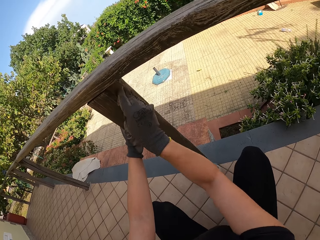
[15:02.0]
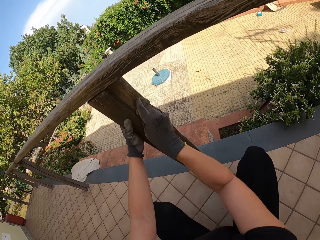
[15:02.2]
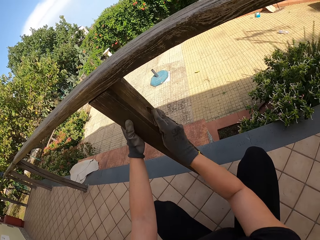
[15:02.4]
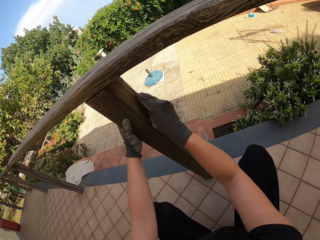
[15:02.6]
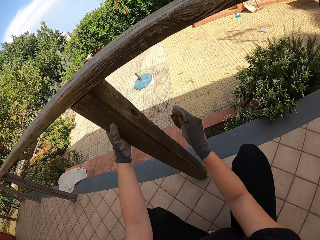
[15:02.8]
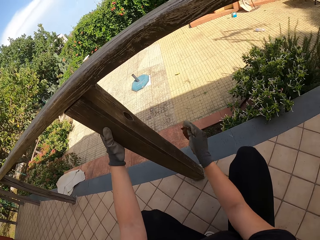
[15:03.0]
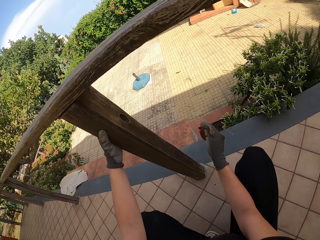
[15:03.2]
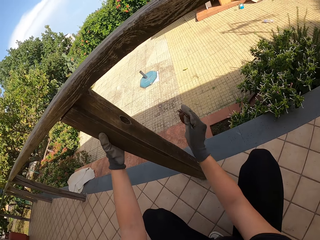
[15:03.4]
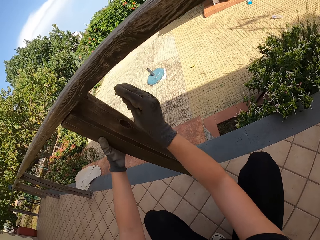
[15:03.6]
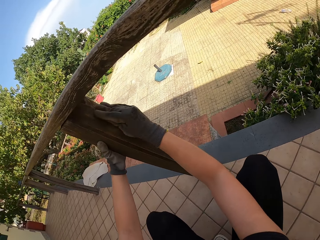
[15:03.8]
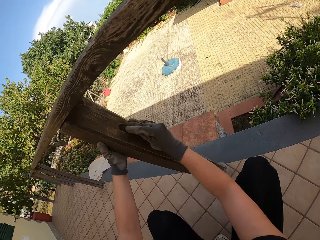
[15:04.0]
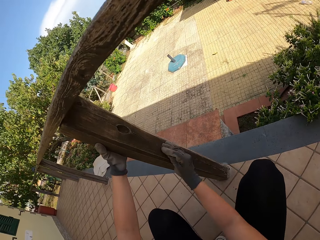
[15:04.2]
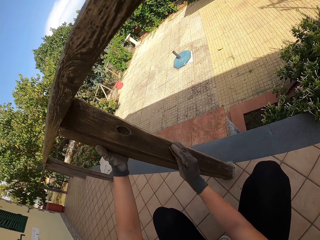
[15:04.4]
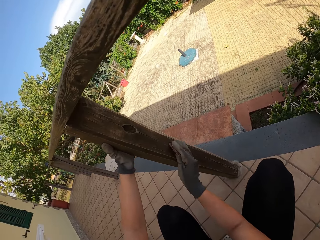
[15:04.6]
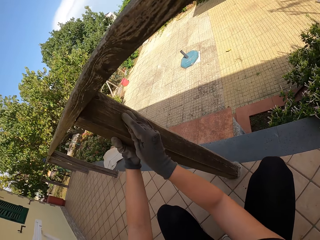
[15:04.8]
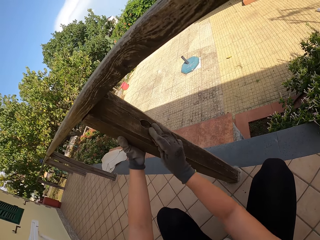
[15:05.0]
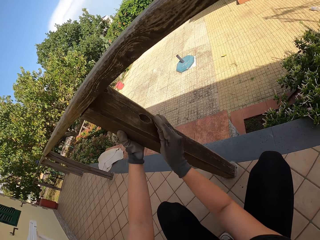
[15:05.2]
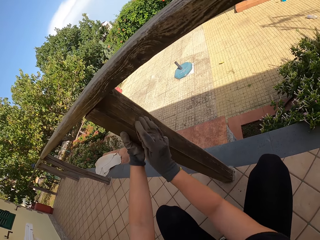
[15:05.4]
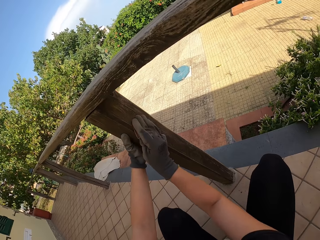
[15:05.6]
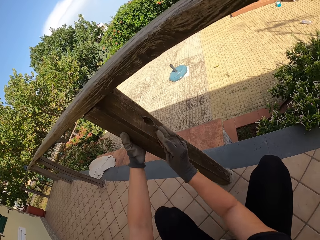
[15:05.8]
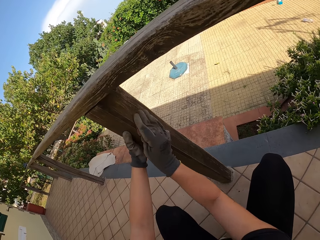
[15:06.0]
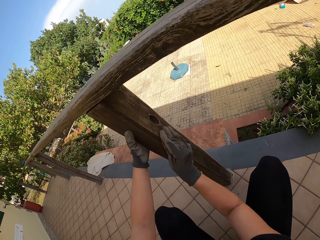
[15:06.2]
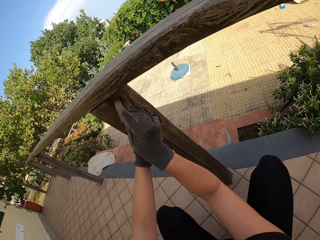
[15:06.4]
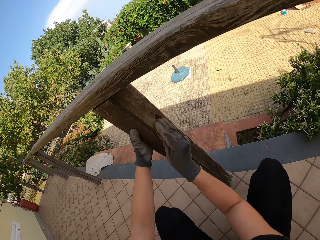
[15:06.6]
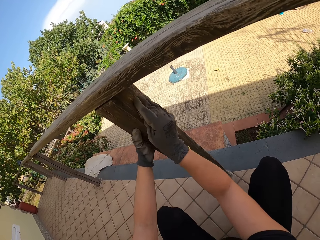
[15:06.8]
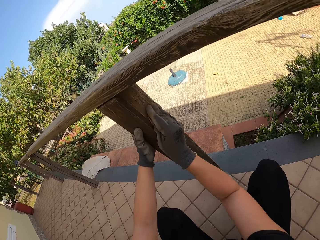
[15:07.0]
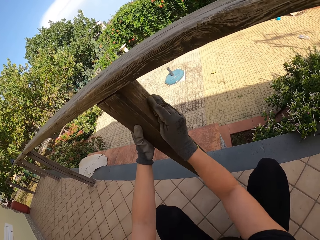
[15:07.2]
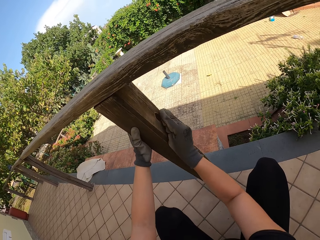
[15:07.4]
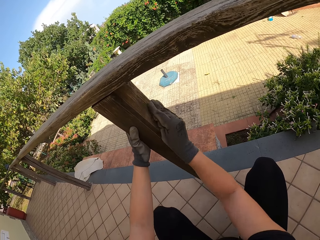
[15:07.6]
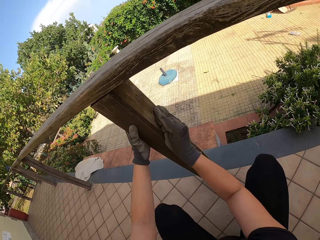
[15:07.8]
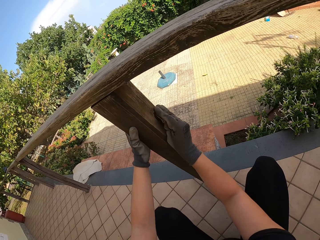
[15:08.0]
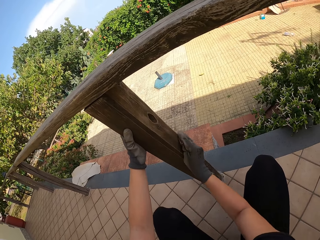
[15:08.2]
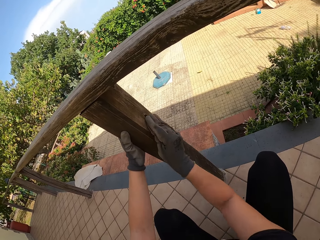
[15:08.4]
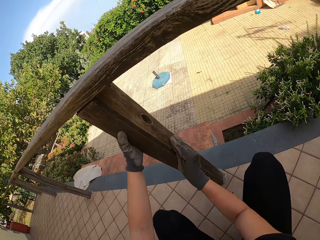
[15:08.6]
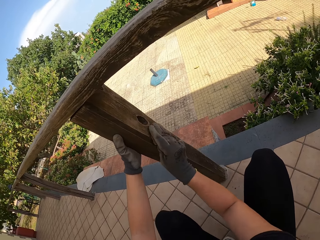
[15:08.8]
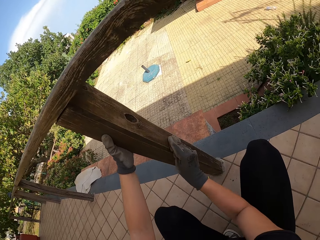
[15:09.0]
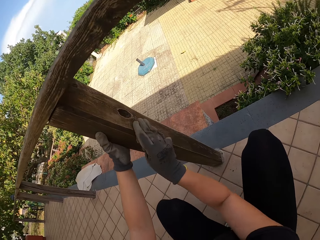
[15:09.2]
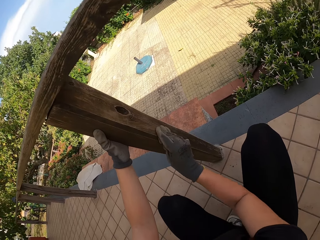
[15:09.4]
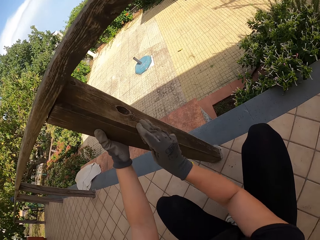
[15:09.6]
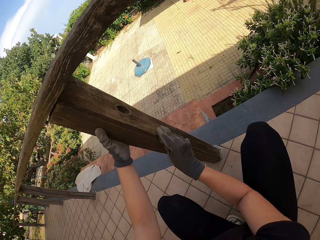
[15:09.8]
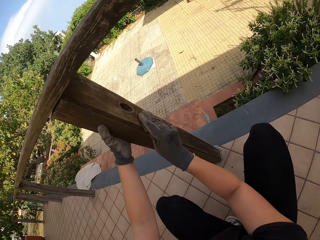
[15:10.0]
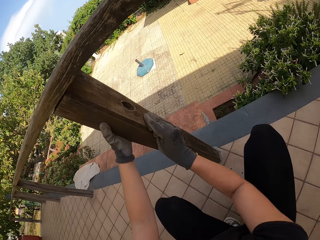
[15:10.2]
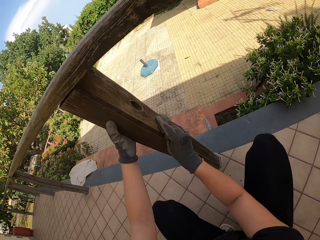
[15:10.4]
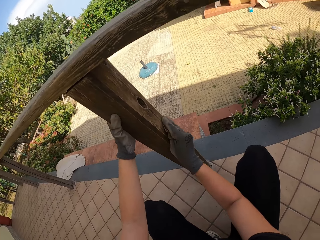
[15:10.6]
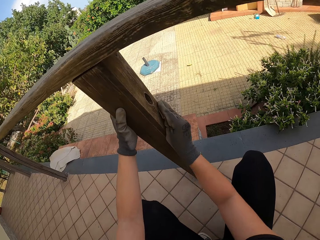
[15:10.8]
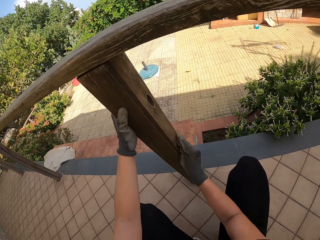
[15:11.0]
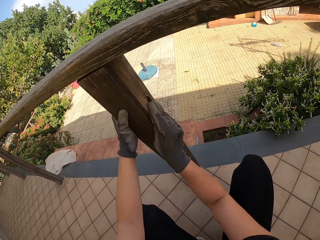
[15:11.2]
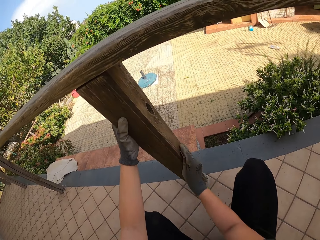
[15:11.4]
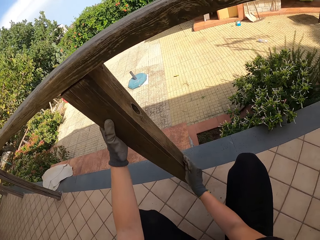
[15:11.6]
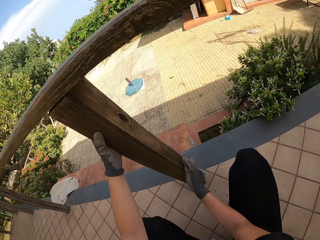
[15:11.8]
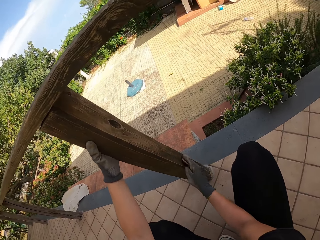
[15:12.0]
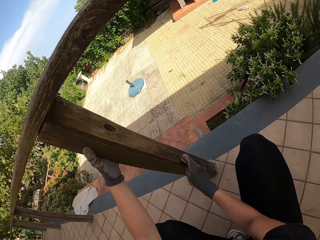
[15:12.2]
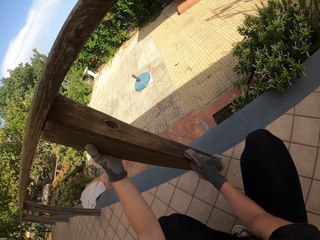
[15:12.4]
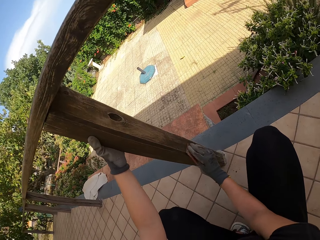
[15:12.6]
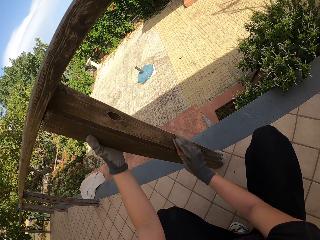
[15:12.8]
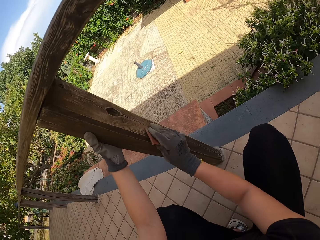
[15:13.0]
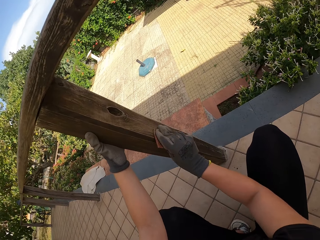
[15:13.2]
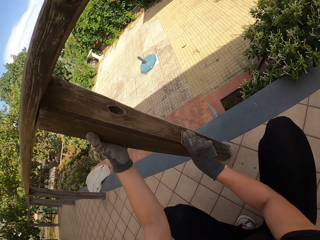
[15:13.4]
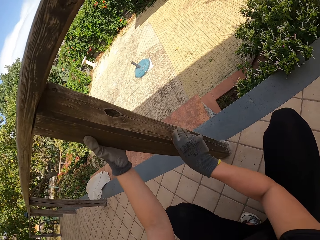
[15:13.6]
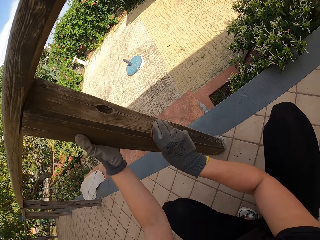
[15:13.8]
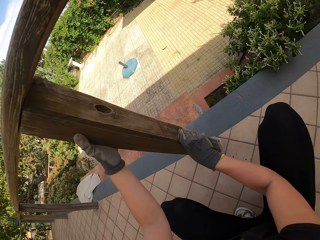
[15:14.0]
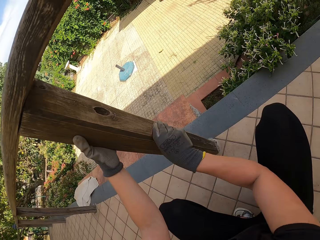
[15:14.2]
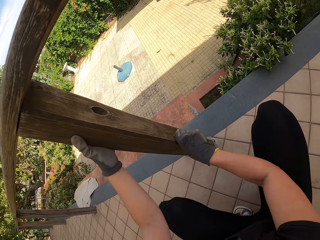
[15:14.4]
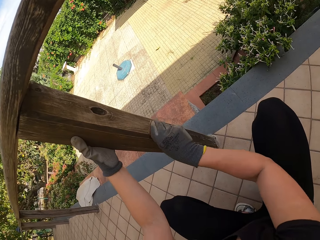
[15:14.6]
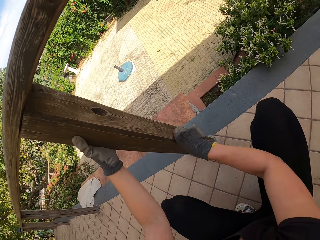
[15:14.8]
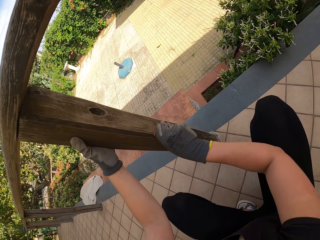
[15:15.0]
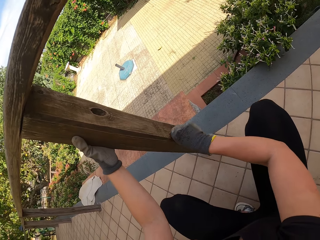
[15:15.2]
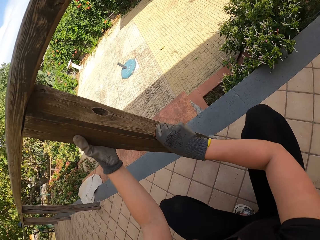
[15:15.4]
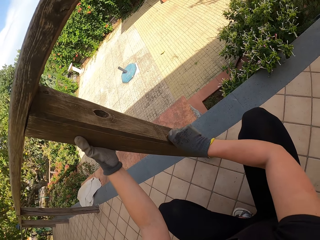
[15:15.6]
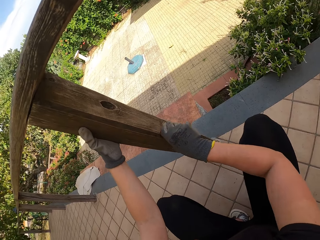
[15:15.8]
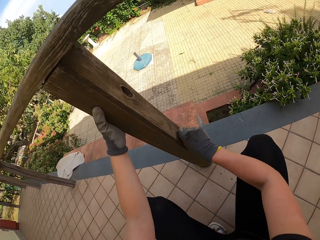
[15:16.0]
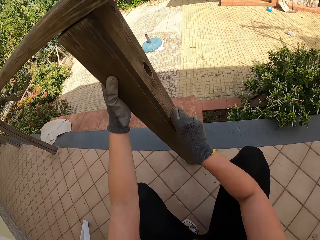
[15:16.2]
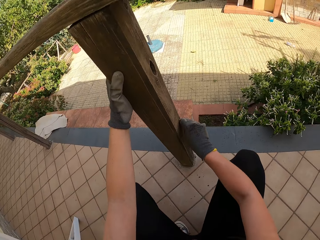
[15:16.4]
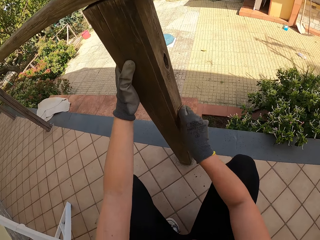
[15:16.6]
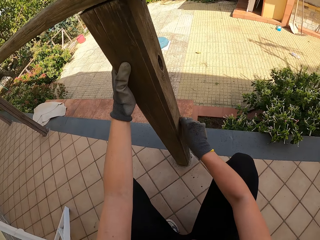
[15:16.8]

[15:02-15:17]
The camera wearer stops scrubbing the wood. They scrub the wood. They stop scrubbing the wood. They adjust the handling of the sandpaper and scrub the wood.

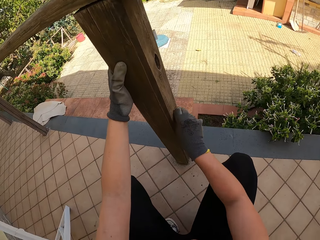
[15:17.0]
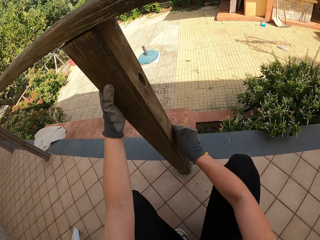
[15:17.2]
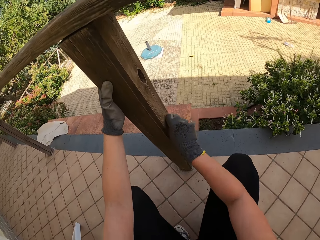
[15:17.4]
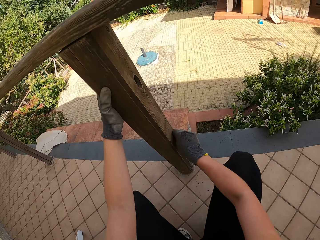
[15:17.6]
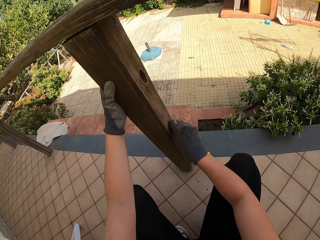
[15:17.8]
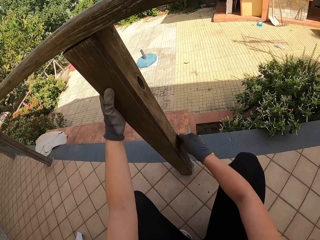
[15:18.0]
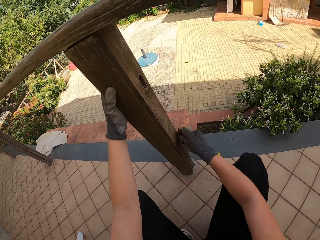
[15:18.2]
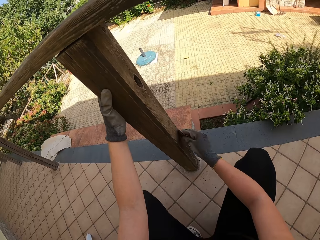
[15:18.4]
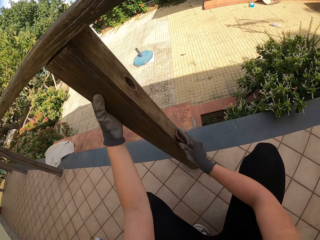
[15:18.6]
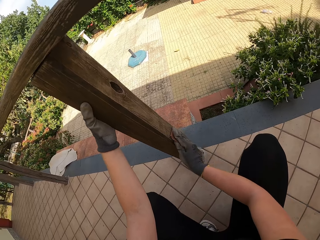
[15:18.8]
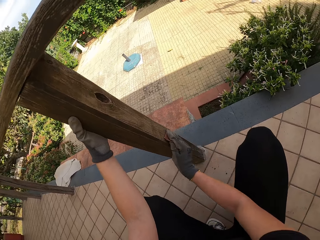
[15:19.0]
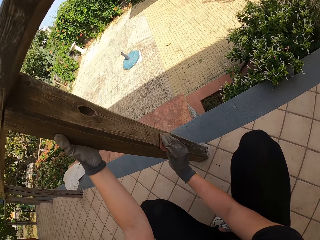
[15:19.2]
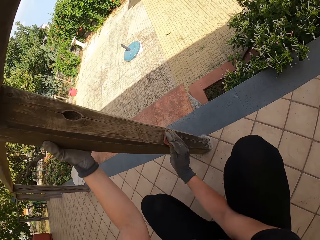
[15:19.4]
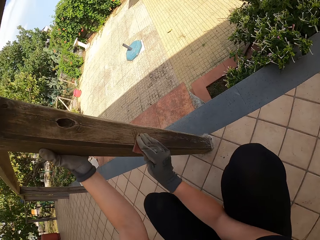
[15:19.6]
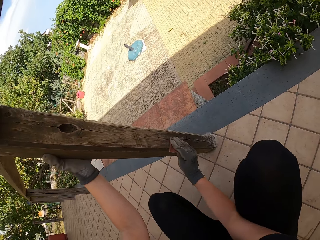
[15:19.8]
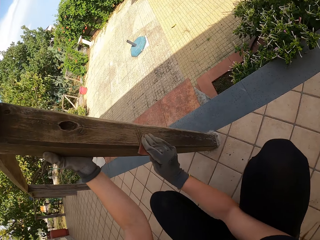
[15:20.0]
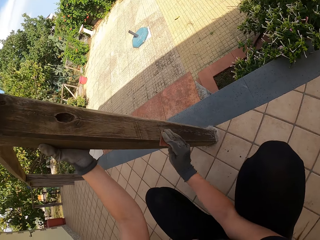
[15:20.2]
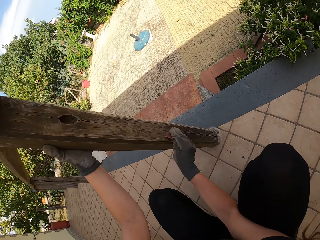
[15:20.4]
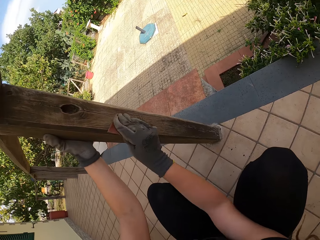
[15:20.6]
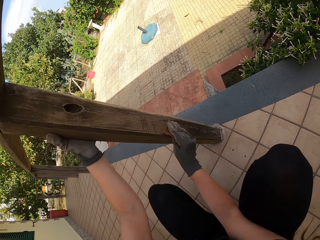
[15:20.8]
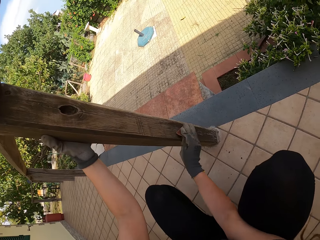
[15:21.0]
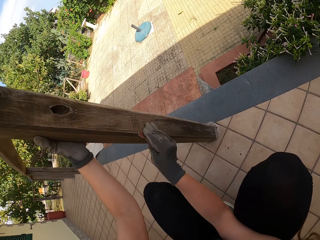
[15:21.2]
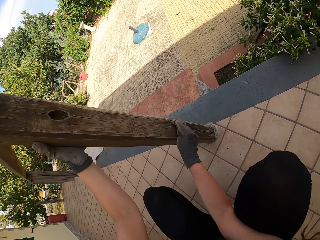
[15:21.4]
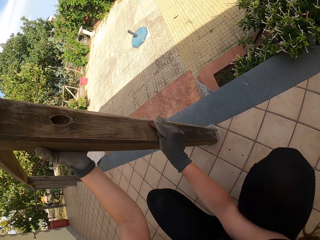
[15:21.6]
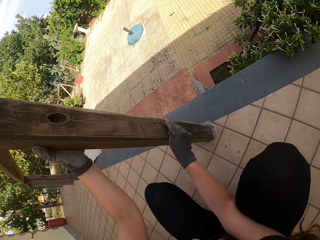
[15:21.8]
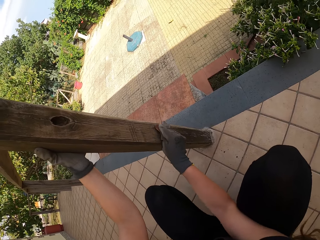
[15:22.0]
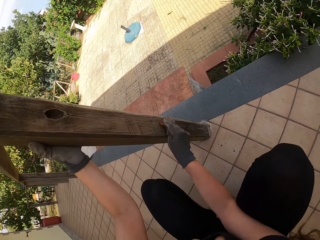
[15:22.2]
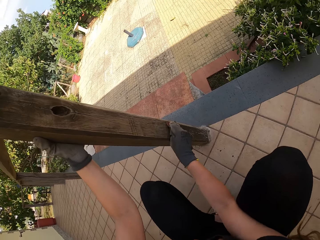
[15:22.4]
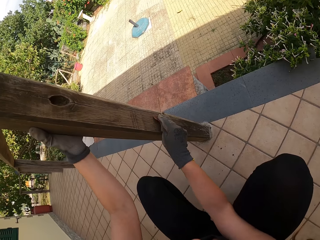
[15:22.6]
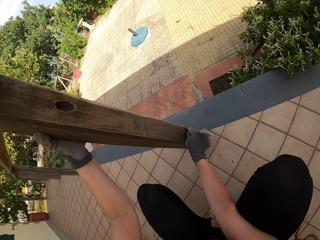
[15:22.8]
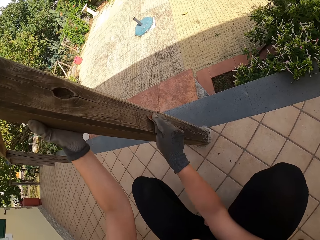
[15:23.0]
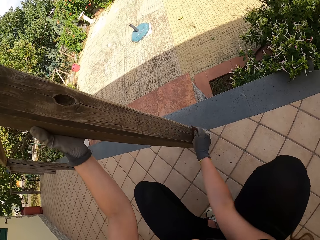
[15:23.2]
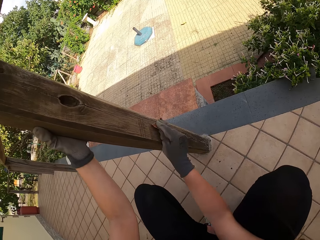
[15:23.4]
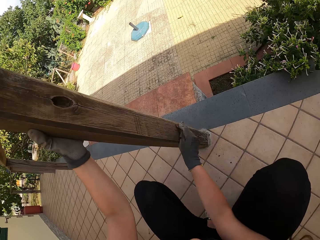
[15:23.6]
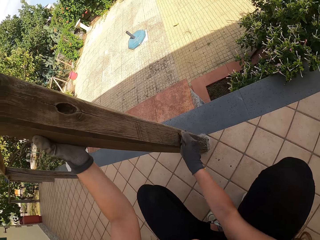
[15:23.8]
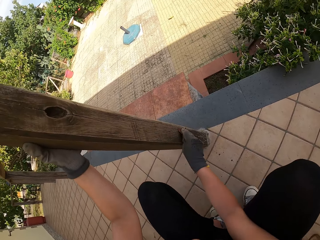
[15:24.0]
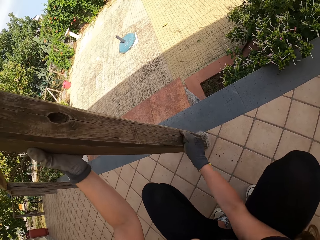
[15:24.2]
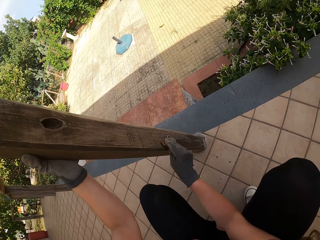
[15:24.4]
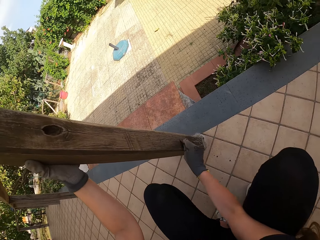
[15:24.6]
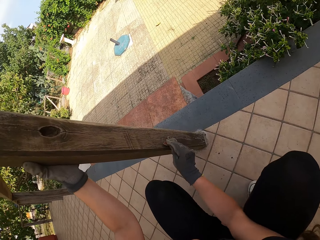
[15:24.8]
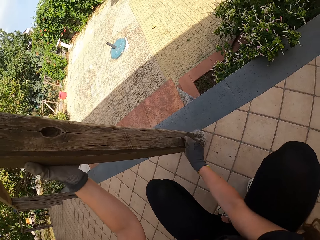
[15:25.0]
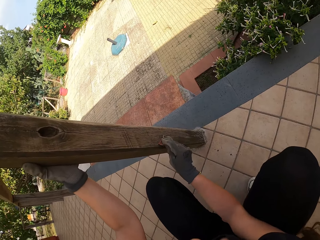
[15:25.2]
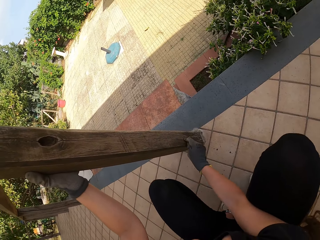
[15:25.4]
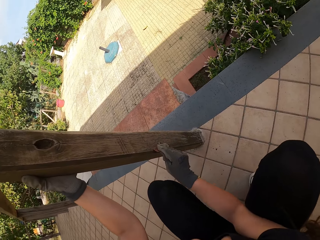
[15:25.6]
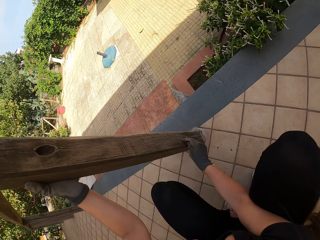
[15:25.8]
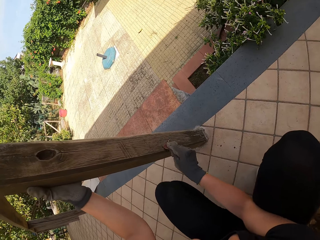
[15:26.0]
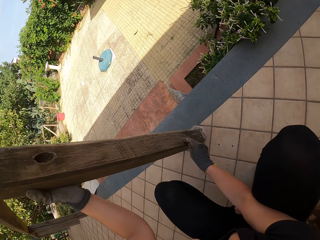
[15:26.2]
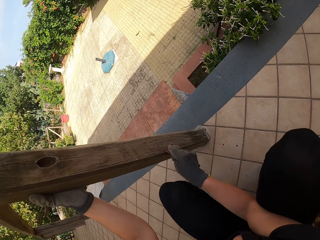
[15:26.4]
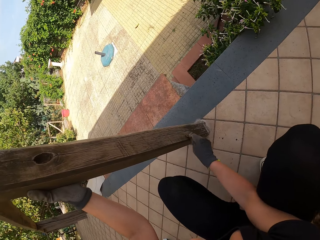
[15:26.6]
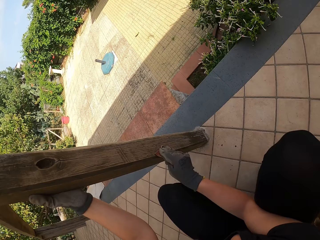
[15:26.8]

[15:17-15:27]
The camera wearer stops scrubbing the wood. They adjust handling of the sandpaper. They scrub the wood.
